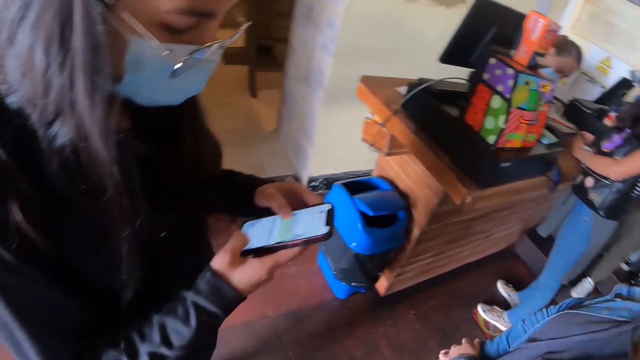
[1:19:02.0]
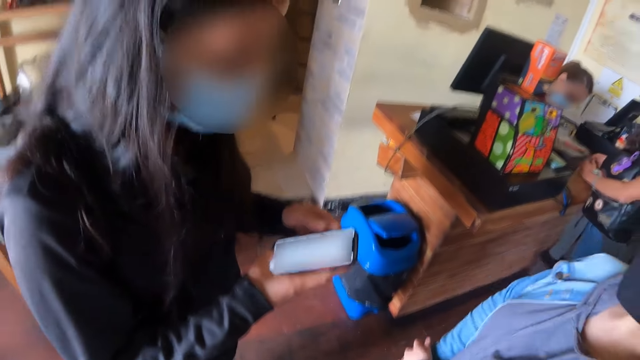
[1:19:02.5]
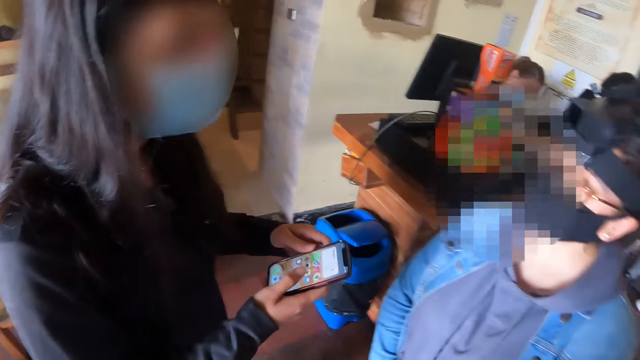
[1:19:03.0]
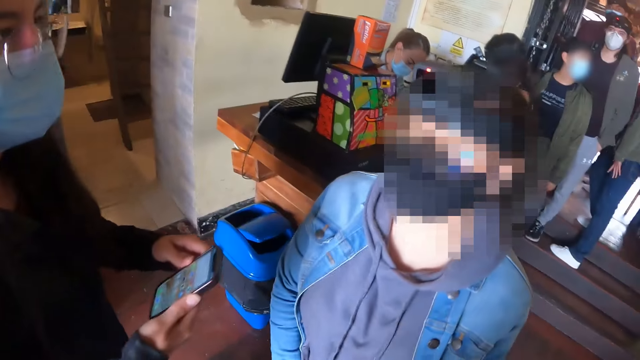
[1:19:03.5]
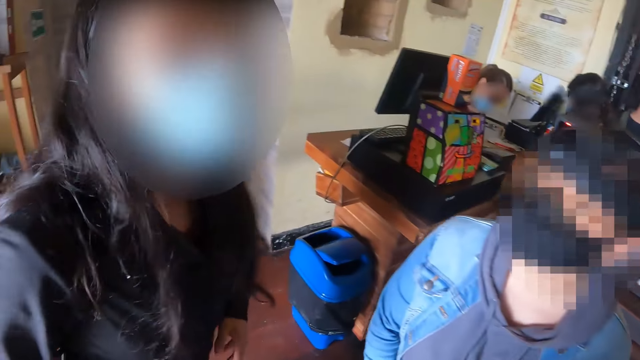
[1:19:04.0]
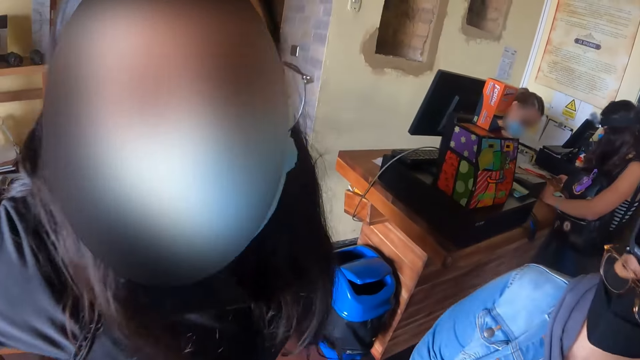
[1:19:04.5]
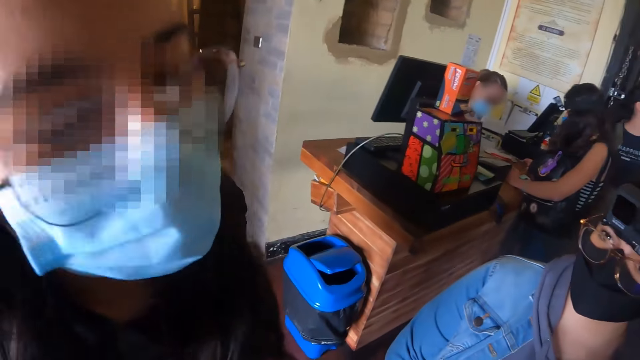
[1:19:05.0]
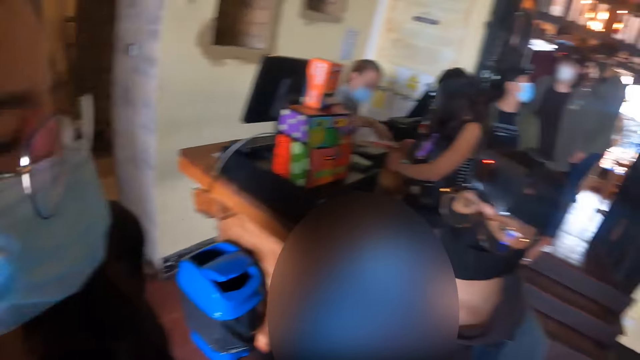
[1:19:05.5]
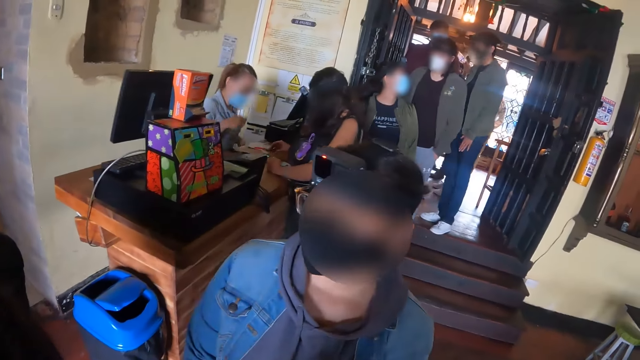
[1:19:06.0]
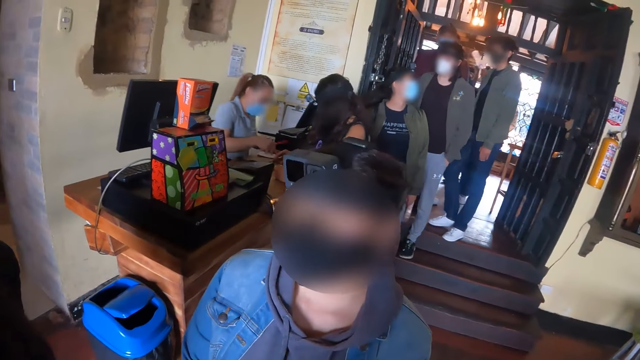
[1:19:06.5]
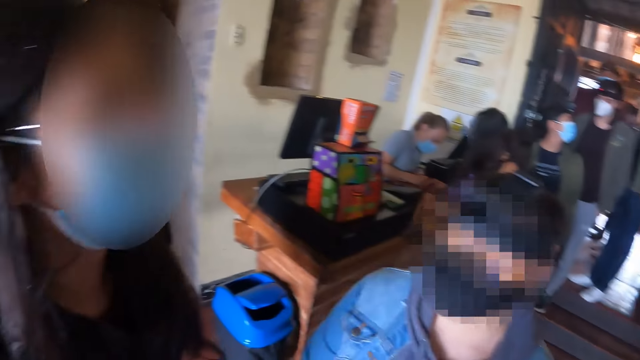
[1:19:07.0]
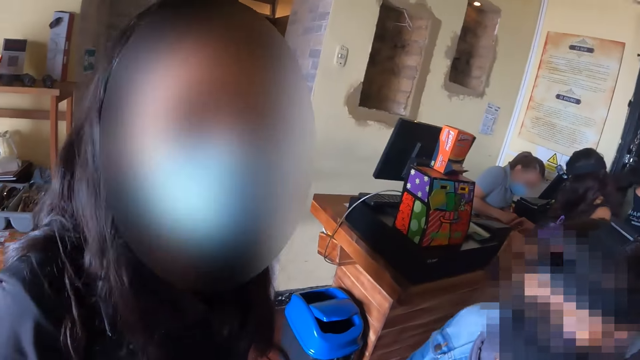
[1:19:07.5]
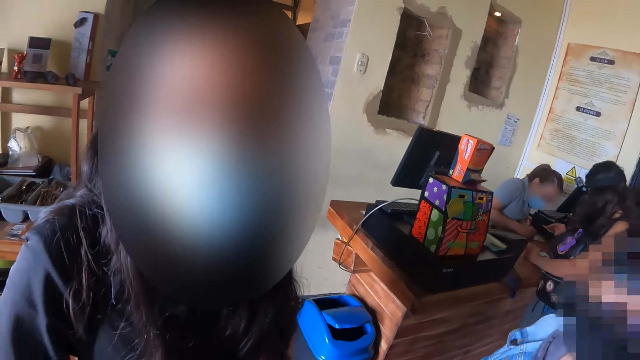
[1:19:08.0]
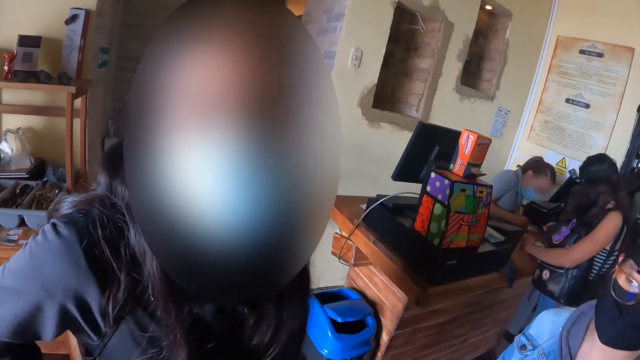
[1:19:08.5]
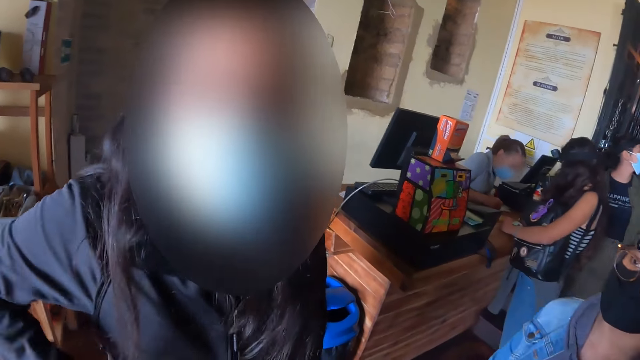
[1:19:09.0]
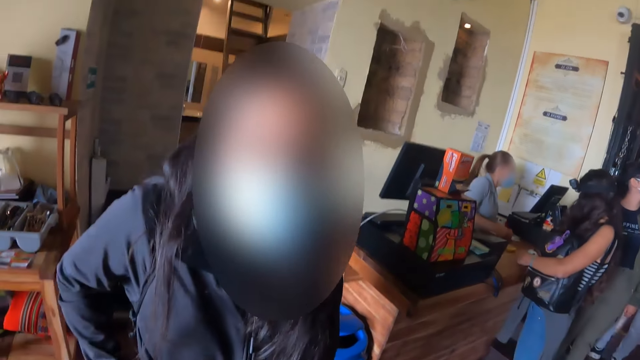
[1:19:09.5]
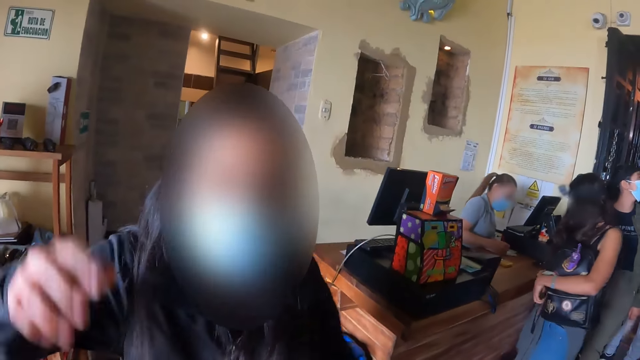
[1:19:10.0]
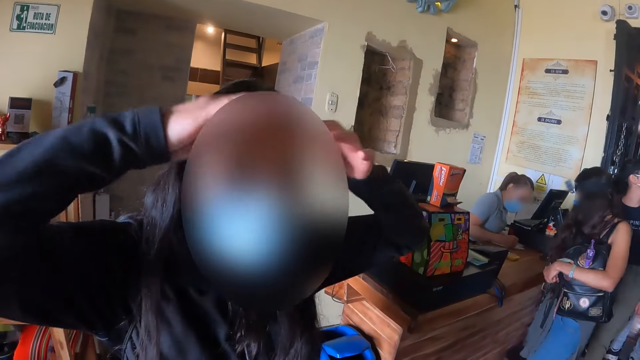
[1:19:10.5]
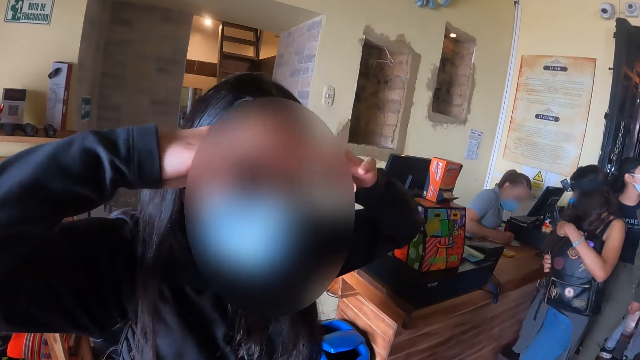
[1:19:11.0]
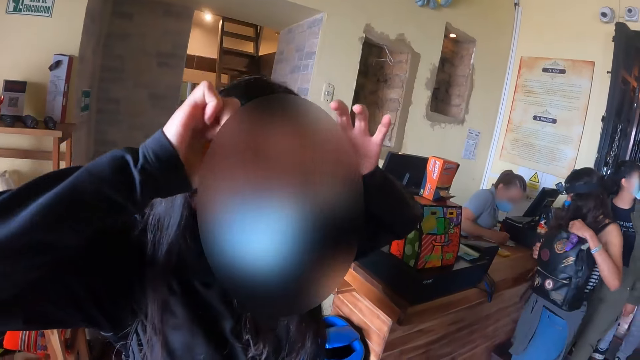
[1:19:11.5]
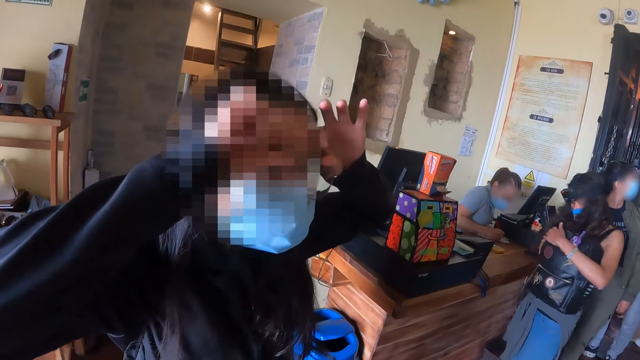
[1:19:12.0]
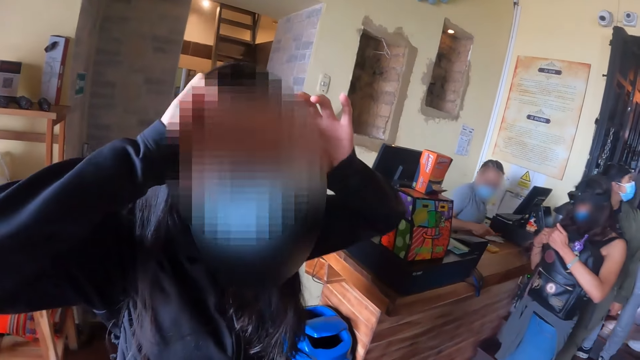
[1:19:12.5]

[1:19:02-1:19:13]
A woman operates a phone. The camera wearer converses with two other women. They look at the box. One of the two women lifts up her hands. The first woman adjusts a camera.

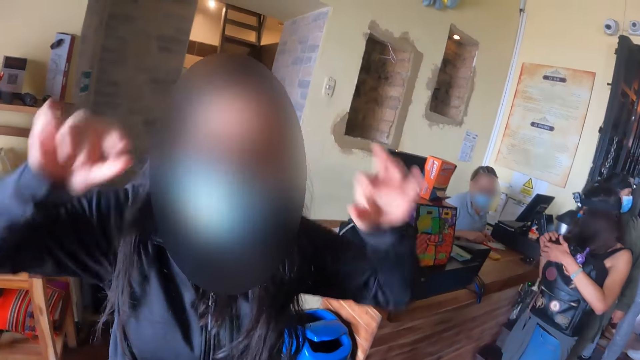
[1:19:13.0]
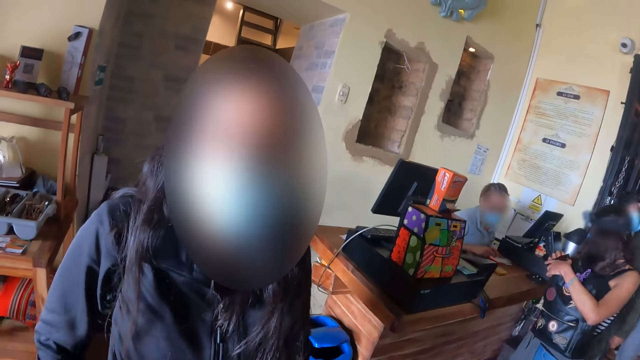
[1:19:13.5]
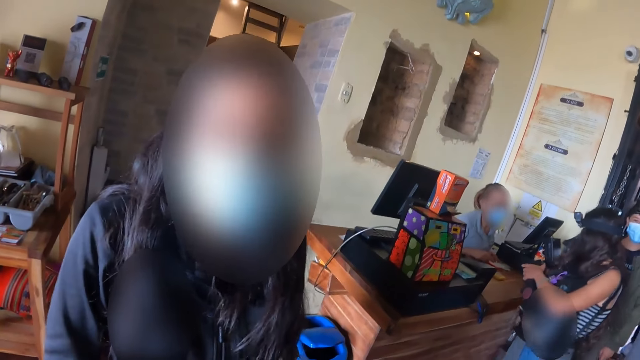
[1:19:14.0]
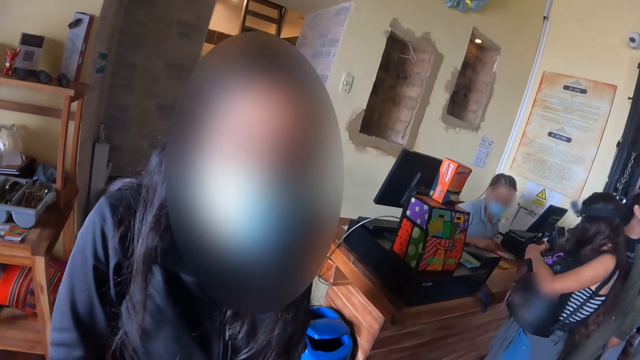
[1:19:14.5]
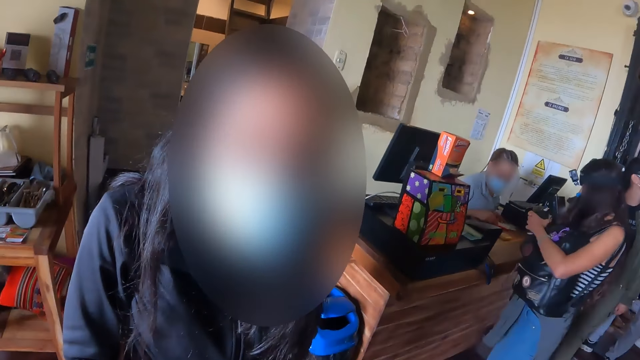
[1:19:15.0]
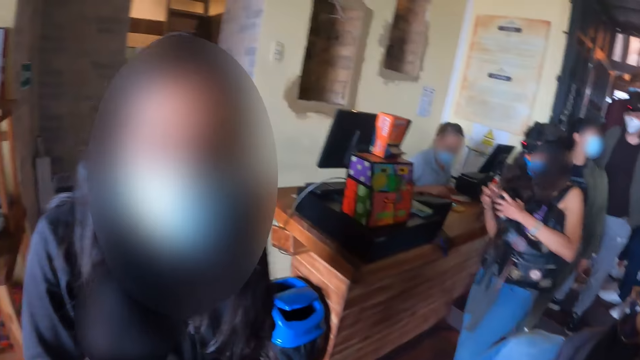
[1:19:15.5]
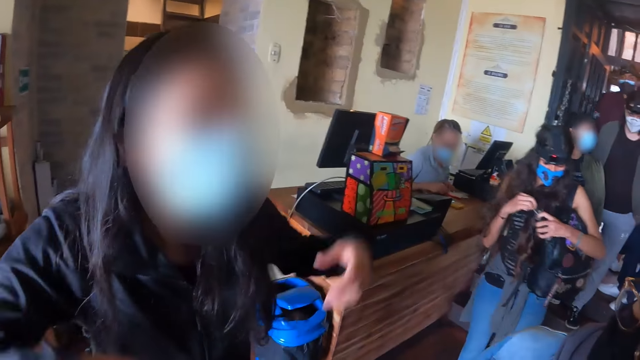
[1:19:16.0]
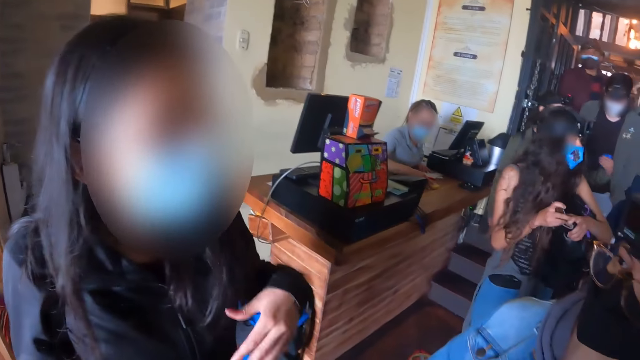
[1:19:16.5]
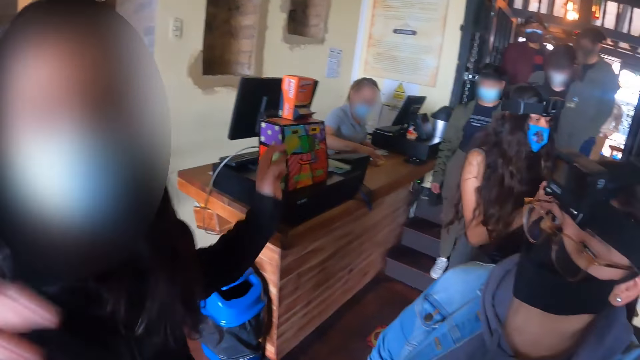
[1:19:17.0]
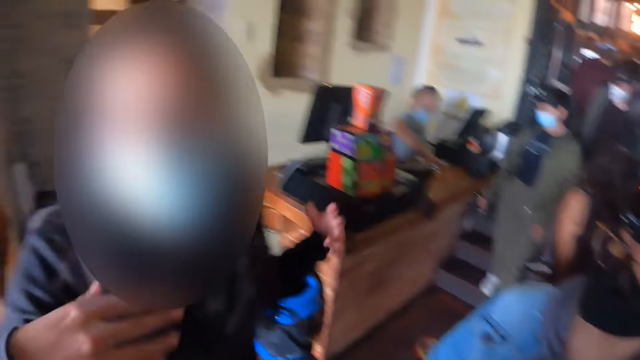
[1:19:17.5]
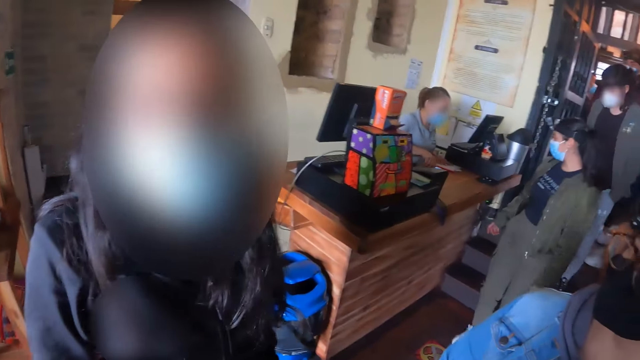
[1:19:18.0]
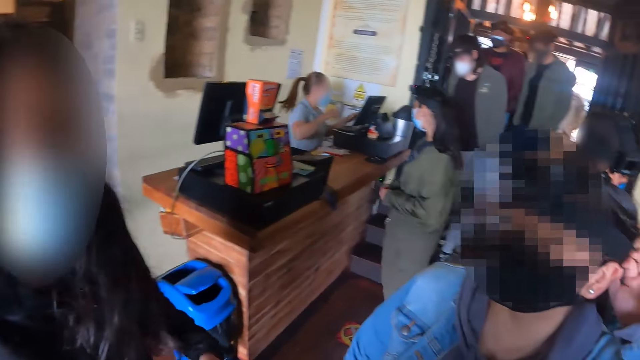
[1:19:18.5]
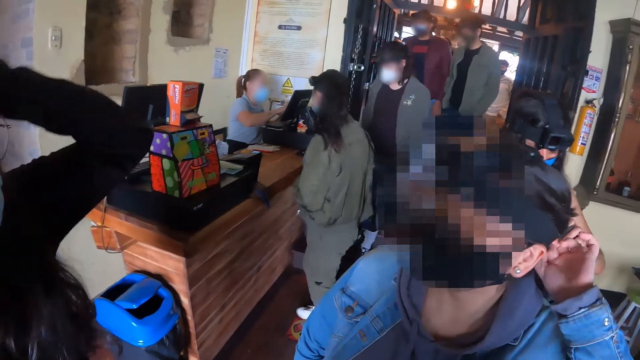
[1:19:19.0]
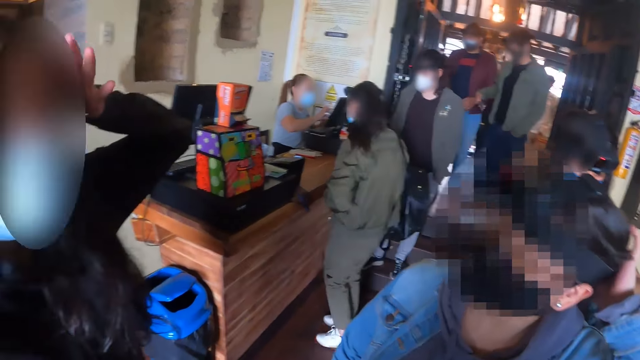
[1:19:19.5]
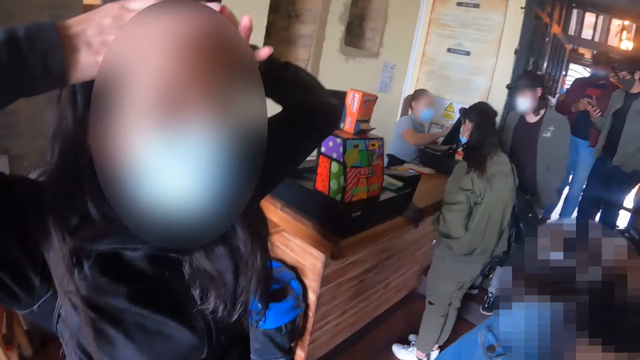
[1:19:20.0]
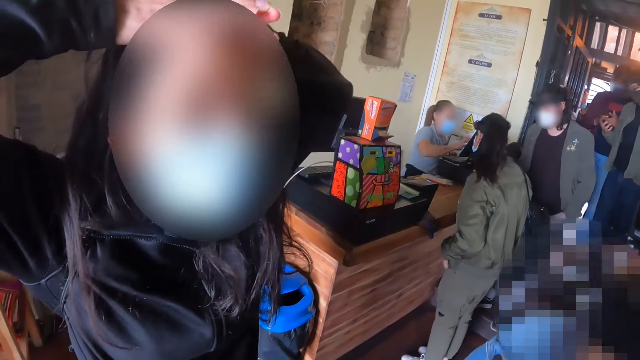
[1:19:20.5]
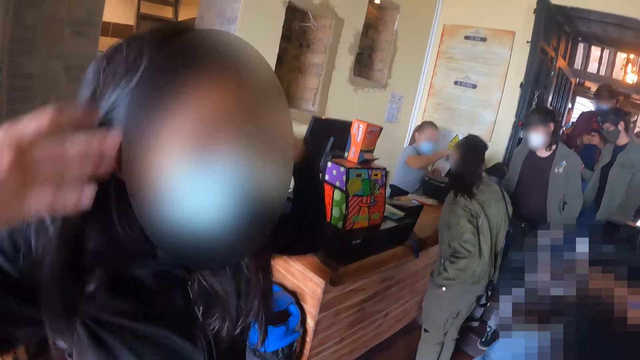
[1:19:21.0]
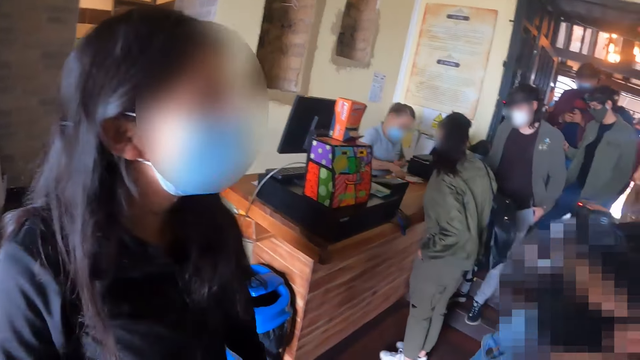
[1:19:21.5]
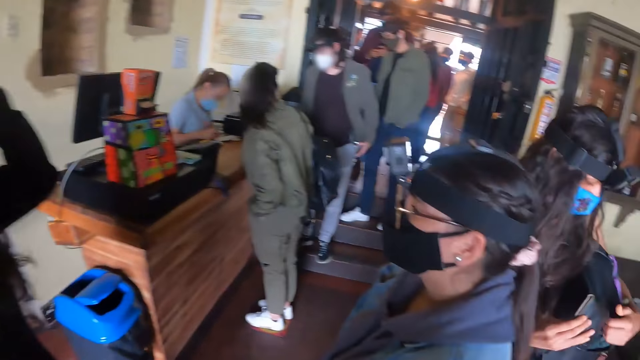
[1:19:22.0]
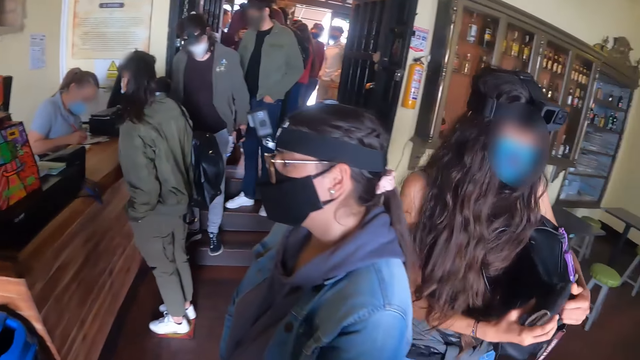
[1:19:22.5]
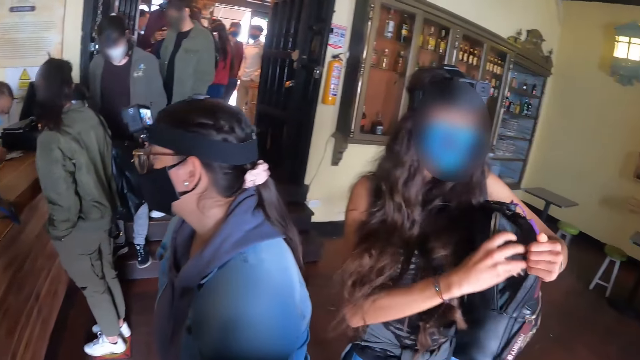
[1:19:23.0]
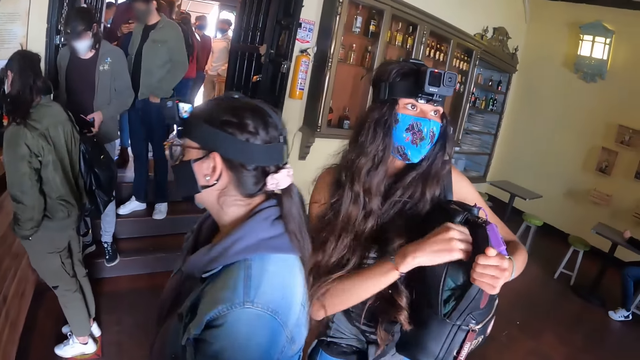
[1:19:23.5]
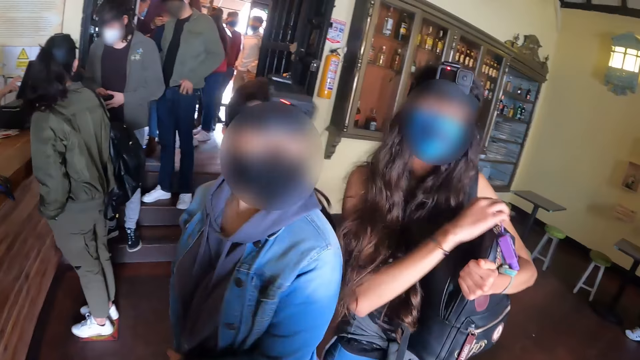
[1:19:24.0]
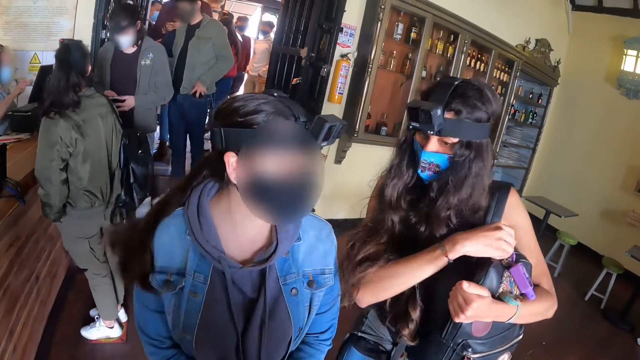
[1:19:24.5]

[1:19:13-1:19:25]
The camera wearer stares at a woman. They converse with three other women. The first woman moves her hands, and puts her hands on her head. Another woman puts a wallet in a backpack.
